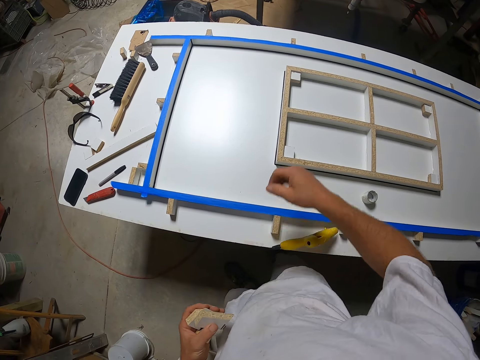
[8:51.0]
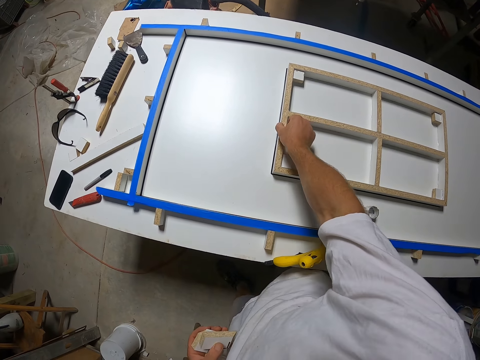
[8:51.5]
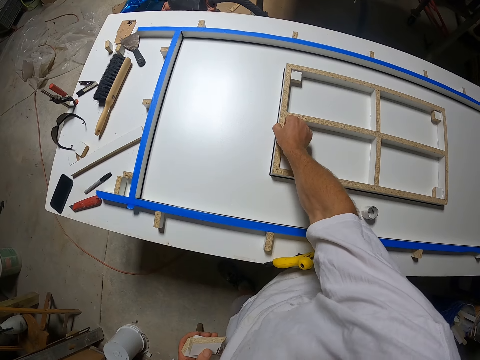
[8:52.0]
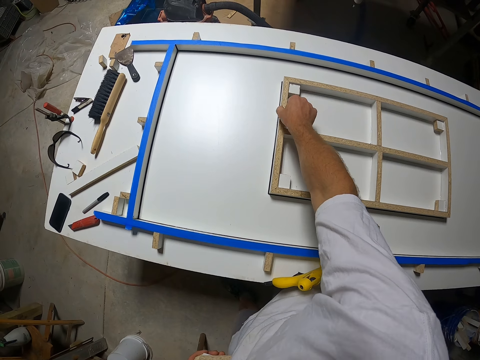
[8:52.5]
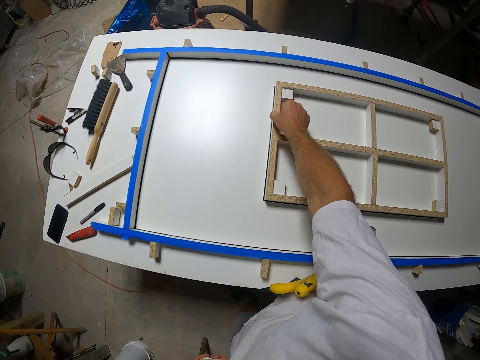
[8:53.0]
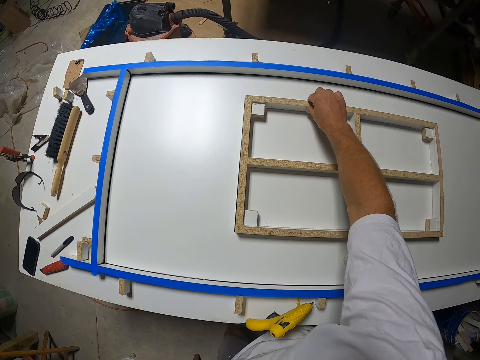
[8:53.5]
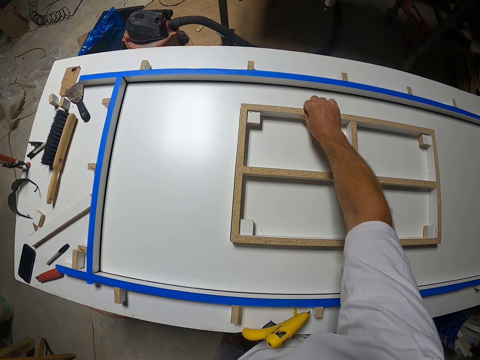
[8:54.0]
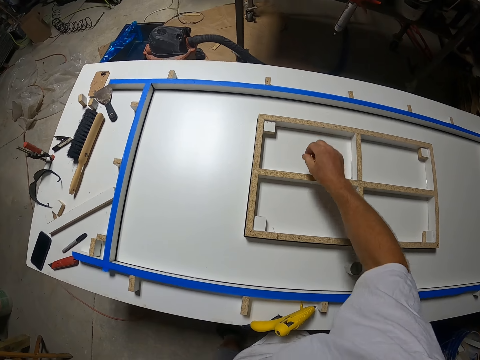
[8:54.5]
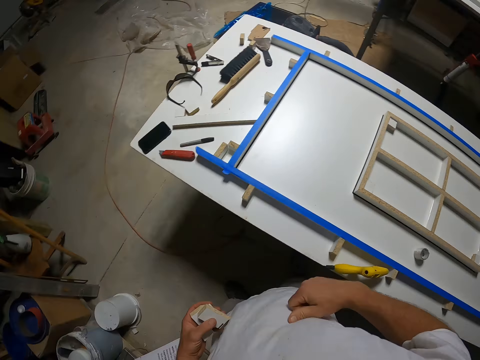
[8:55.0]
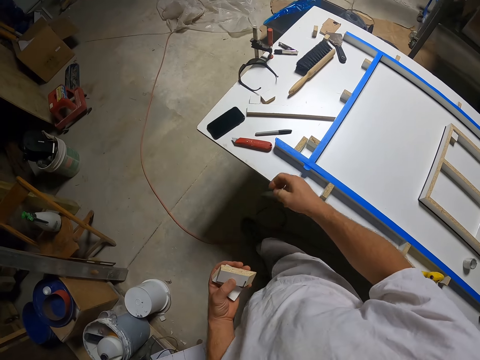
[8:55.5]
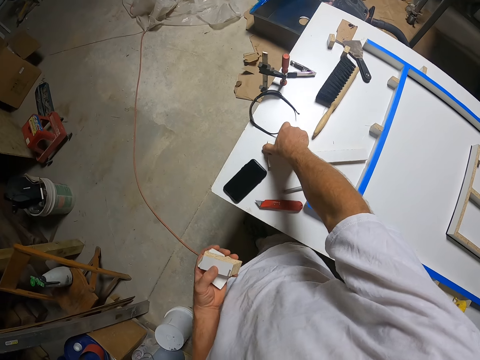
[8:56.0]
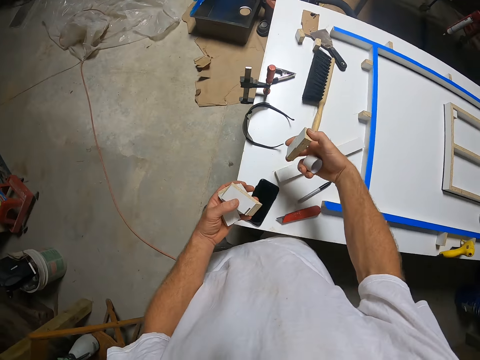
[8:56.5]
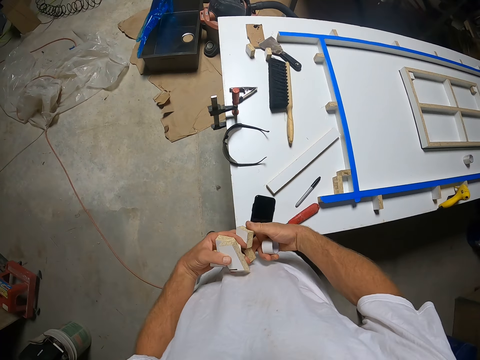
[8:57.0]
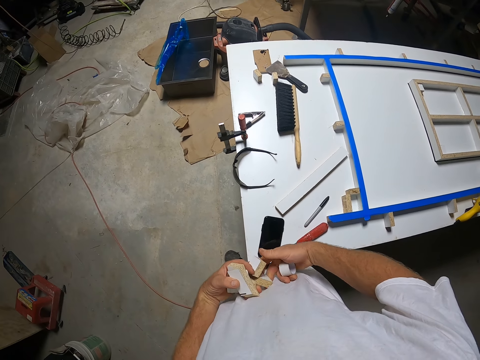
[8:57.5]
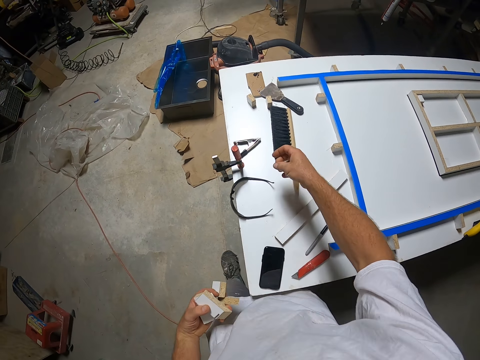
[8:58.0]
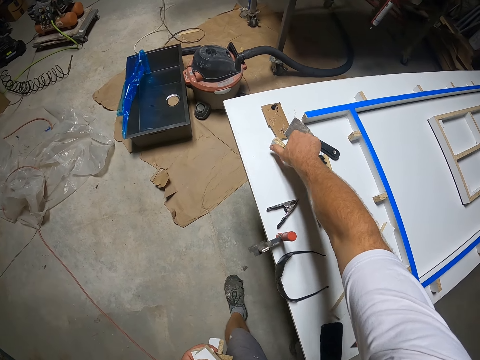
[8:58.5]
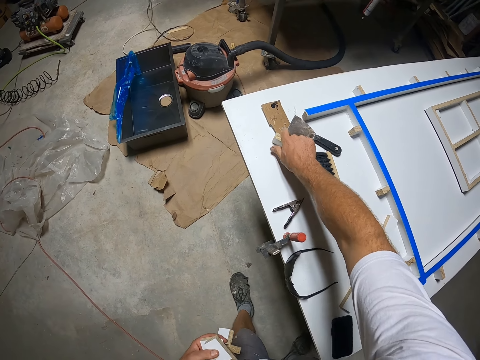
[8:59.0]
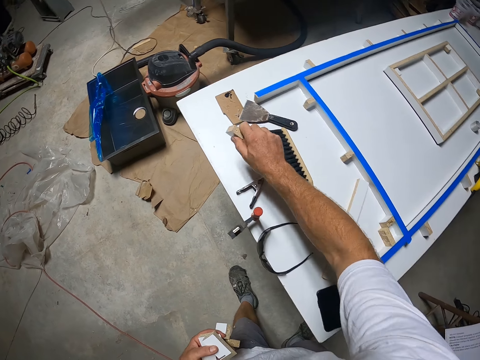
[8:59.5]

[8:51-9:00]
The camera wearer holds a wood model on a table. They touch the wood on the board. They walk around a garage. They take a piece of wood from the board. They take a piece of wood from the board again.

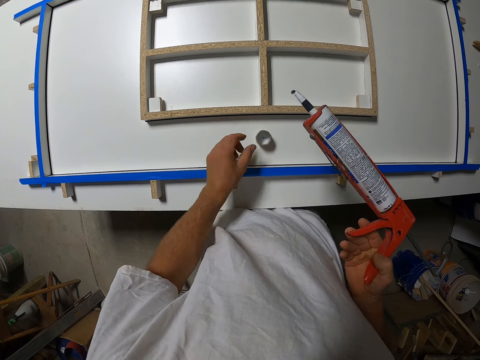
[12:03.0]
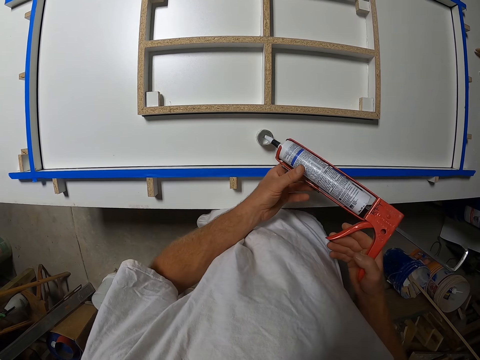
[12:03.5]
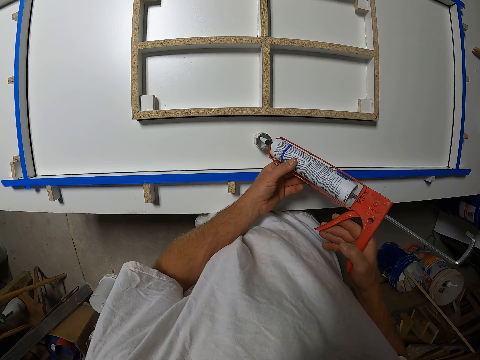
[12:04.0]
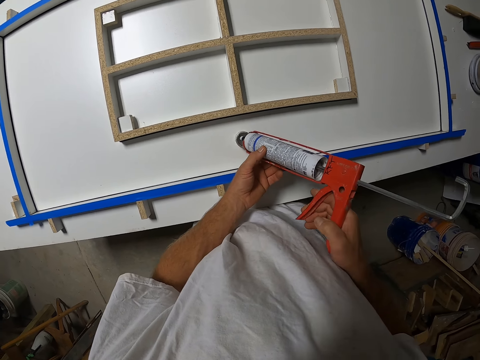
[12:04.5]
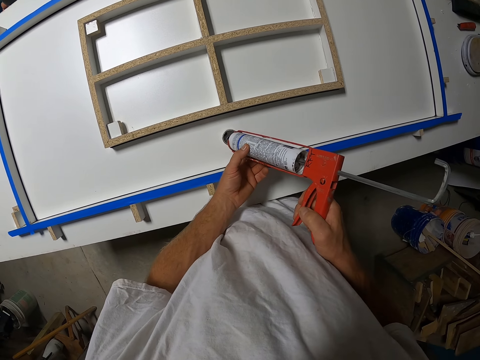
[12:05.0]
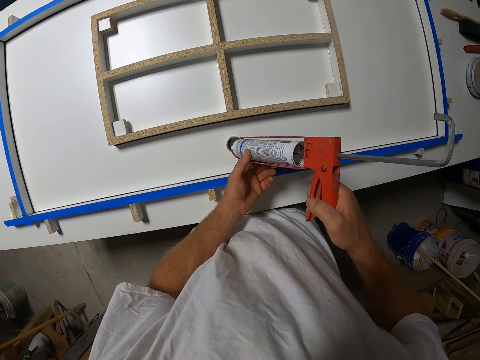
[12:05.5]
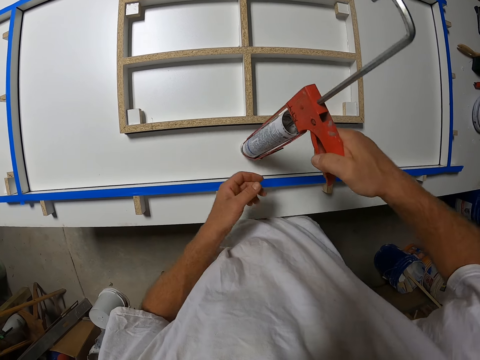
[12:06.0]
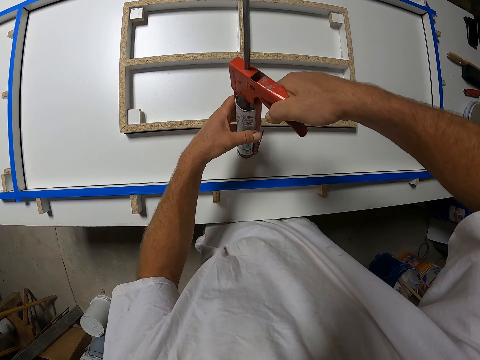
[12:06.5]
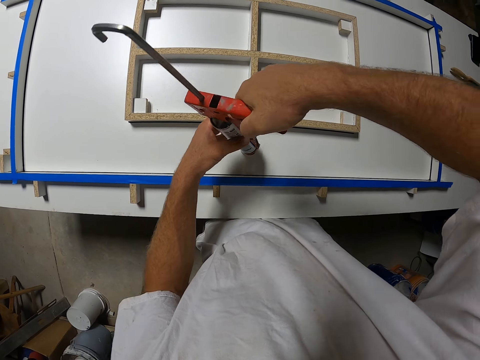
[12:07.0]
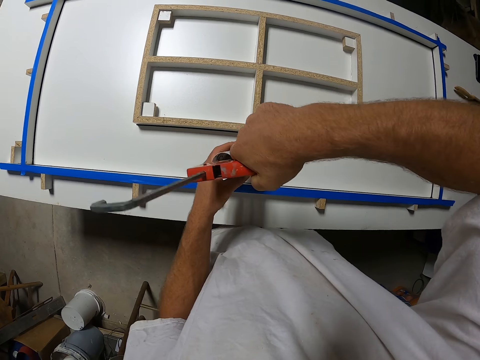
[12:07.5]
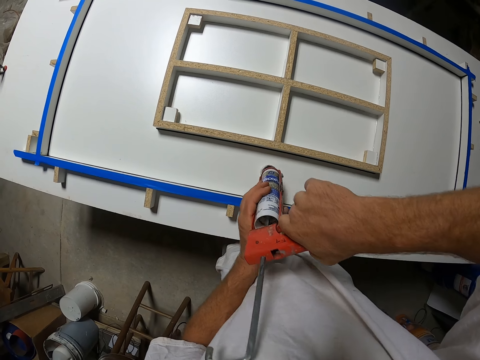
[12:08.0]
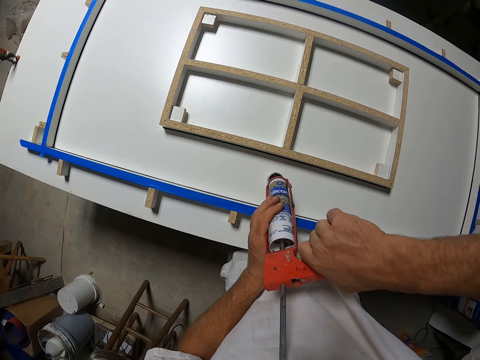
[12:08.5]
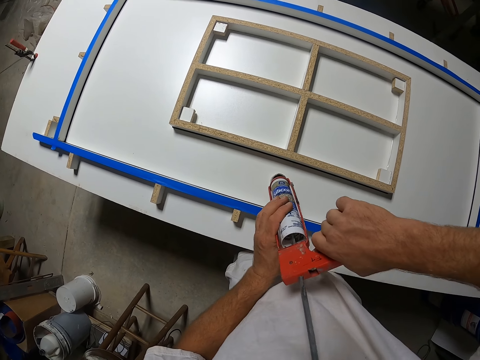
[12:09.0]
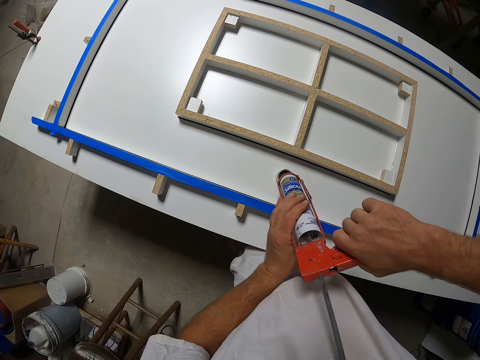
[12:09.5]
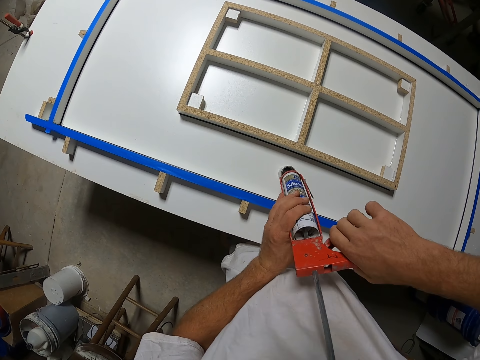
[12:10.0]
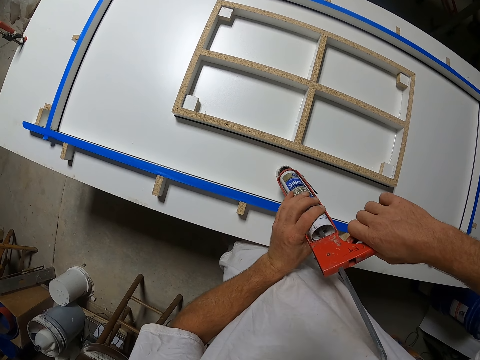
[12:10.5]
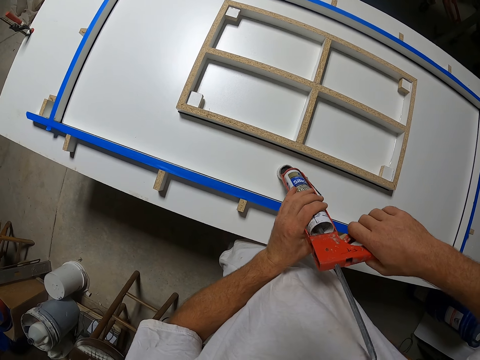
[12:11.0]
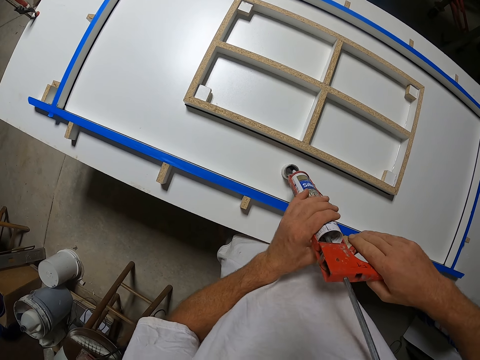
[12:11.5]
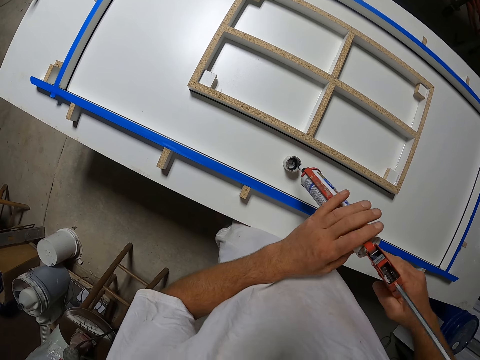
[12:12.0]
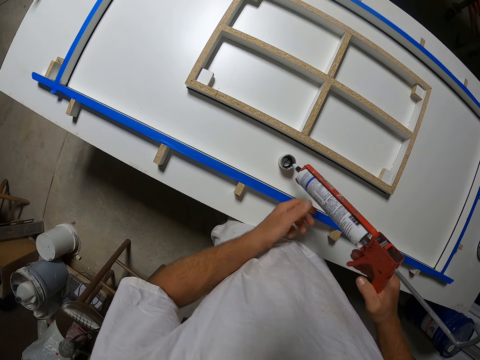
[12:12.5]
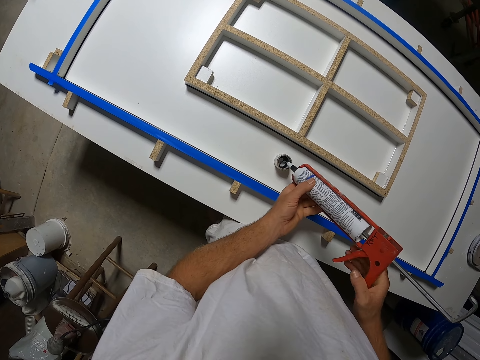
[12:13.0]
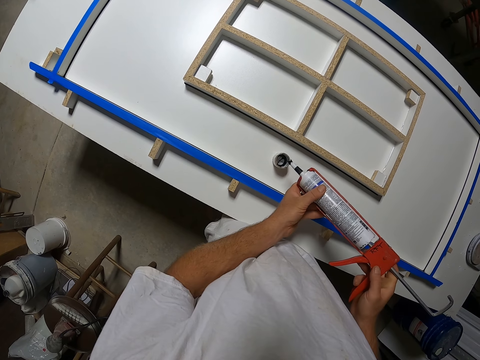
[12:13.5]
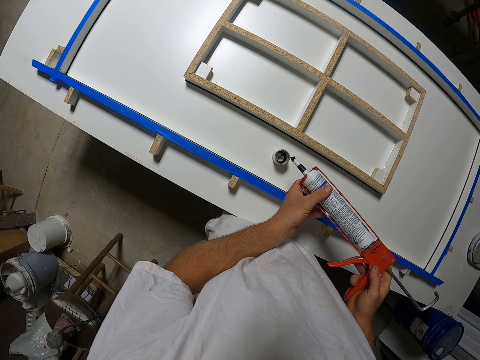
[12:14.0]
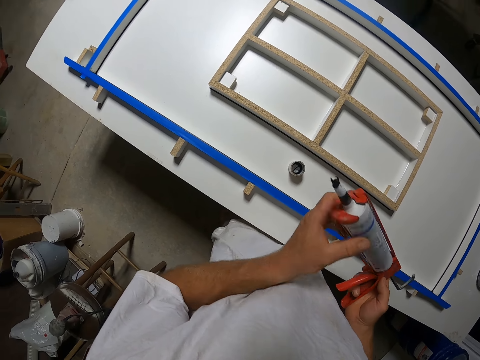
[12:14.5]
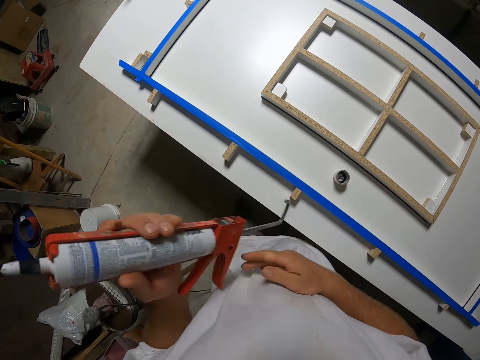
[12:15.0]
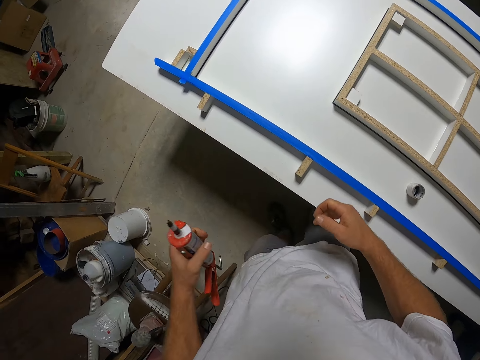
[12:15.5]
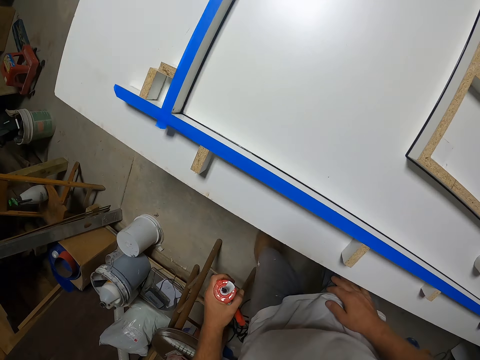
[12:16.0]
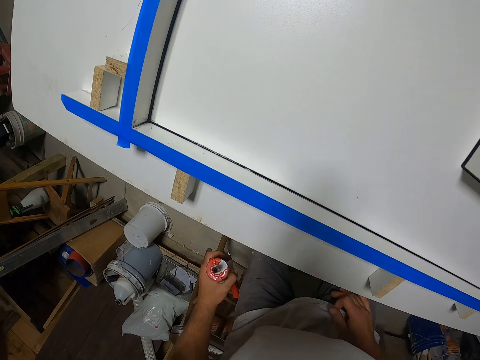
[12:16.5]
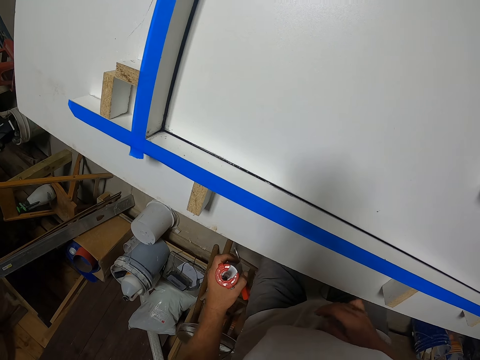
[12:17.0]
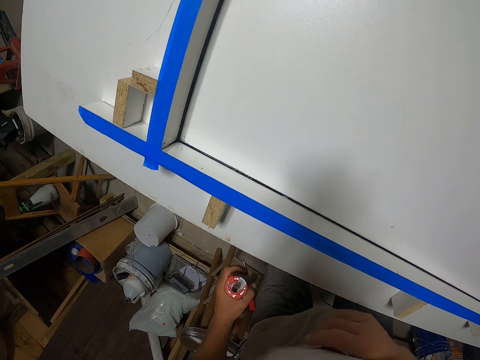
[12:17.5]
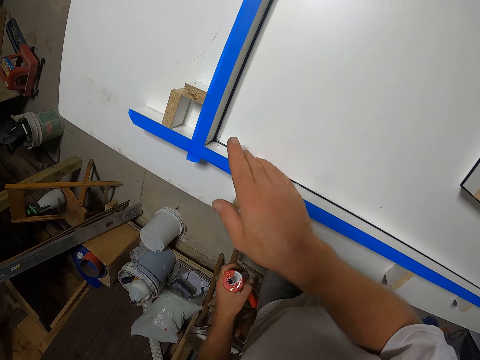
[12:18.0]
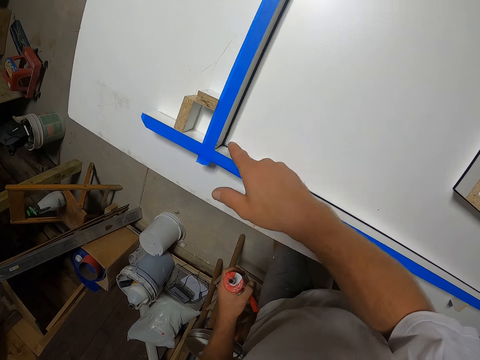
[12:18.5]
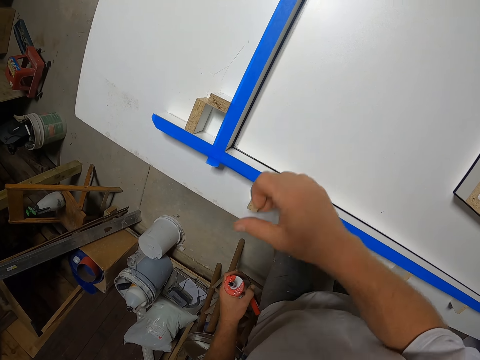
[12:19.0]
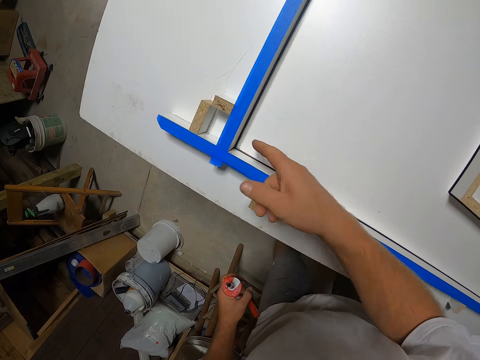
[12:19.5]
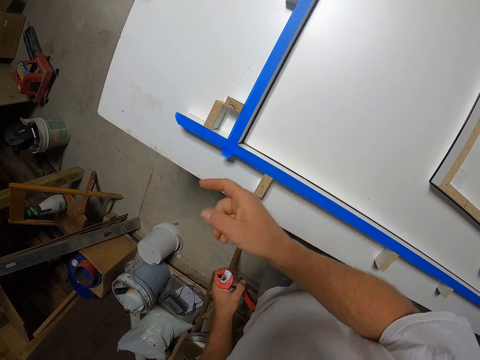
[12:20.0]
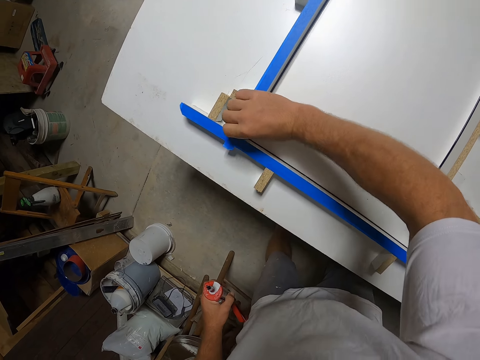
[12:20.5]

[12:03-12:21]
The camera wearer applies silicon sealant to the board or wood model with the silicon gun or adhesive gun. They walk around a garage. They rub the wood model on a table with a hand.
